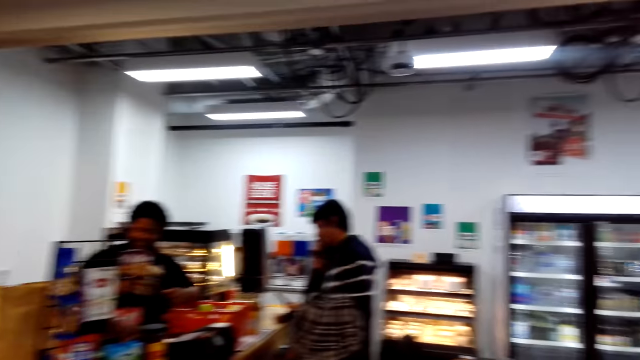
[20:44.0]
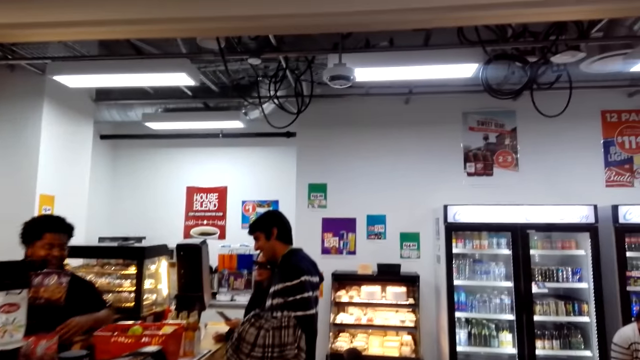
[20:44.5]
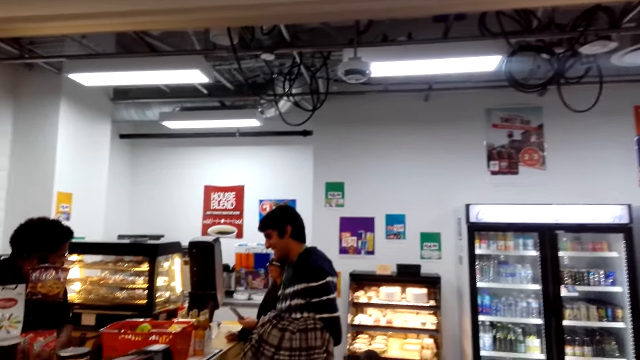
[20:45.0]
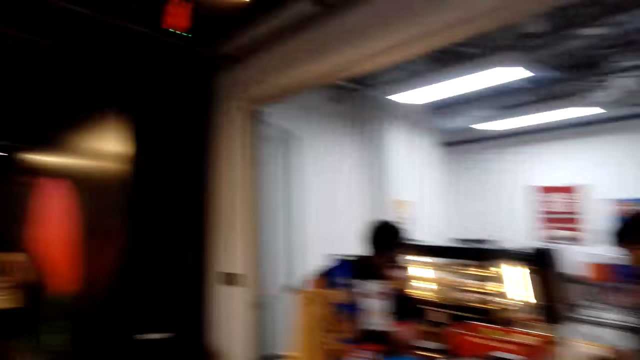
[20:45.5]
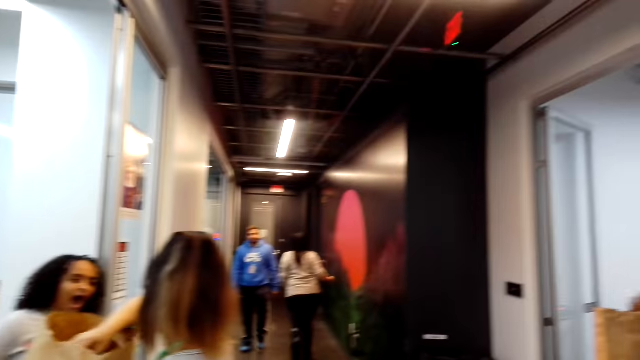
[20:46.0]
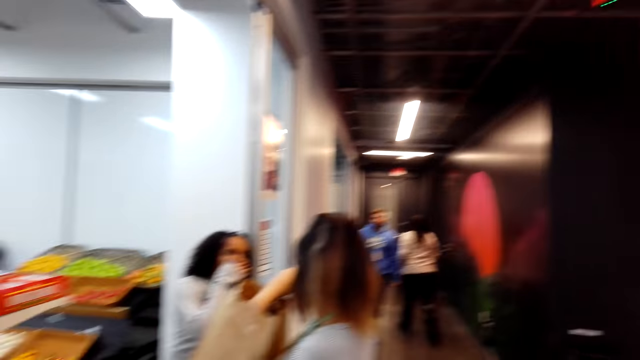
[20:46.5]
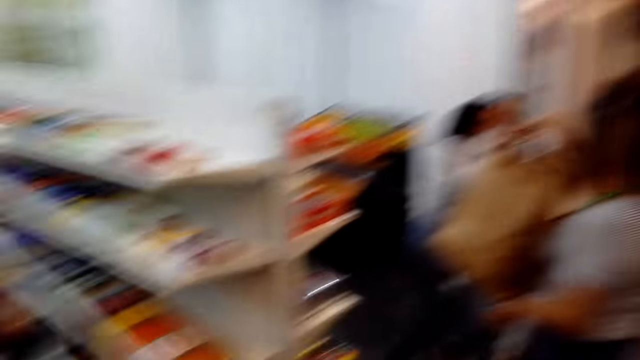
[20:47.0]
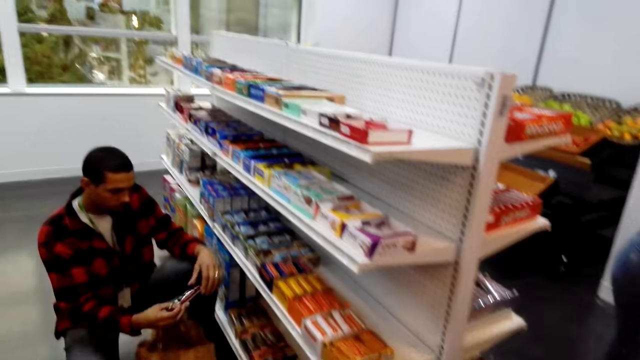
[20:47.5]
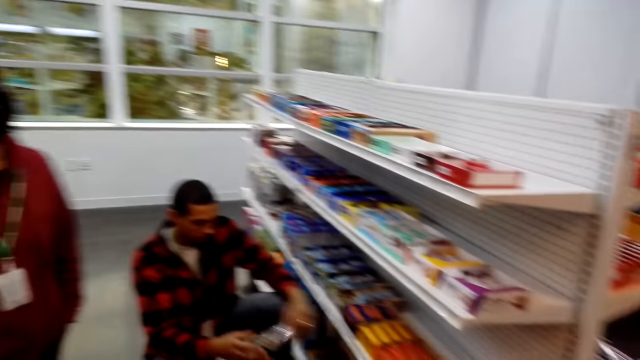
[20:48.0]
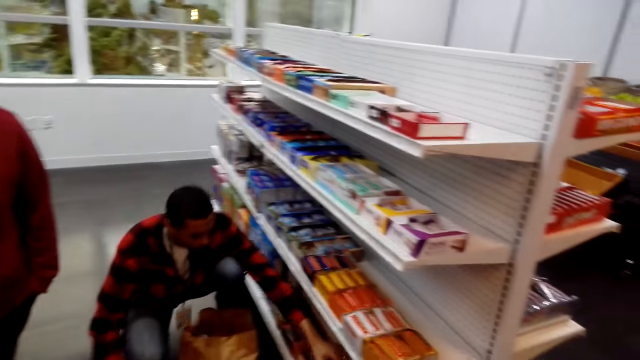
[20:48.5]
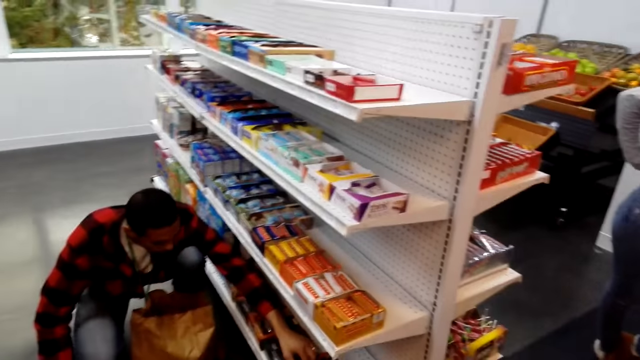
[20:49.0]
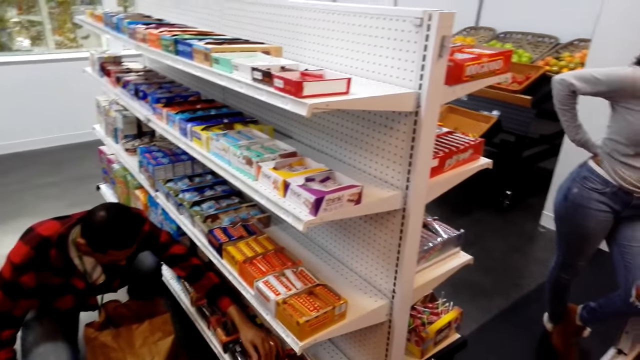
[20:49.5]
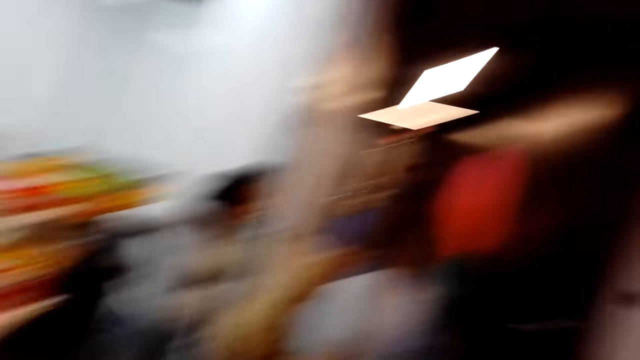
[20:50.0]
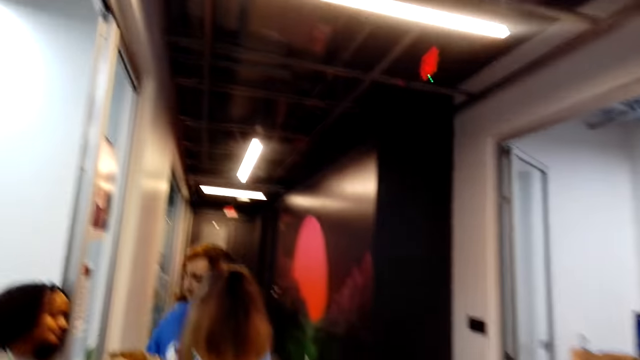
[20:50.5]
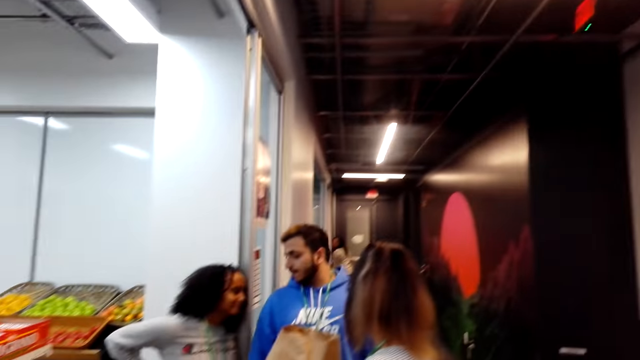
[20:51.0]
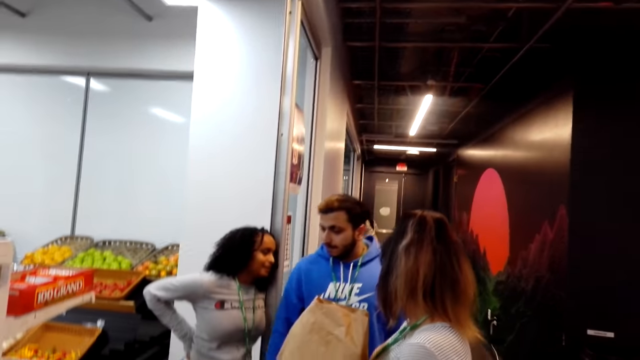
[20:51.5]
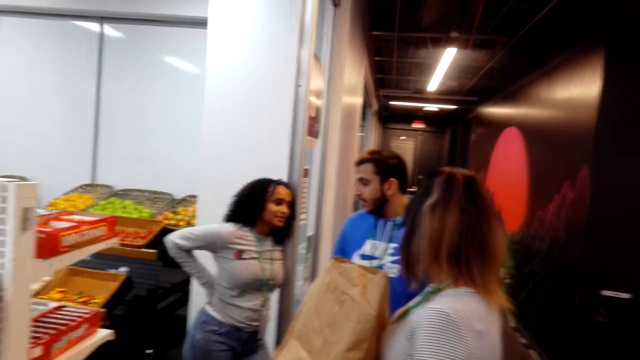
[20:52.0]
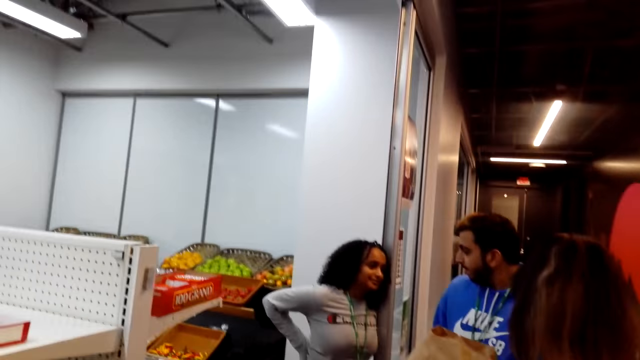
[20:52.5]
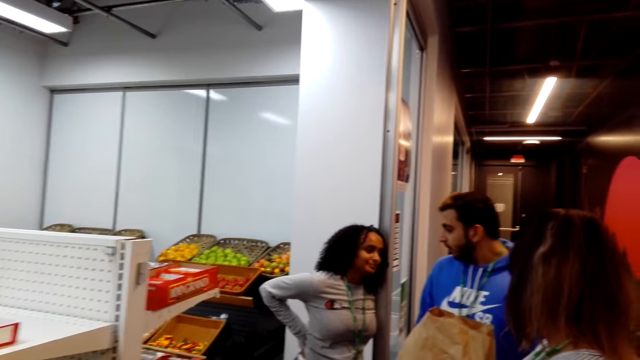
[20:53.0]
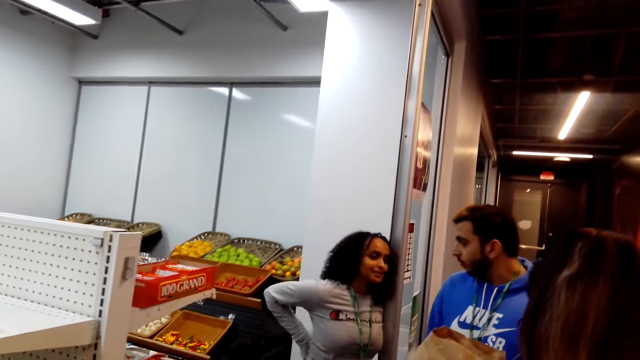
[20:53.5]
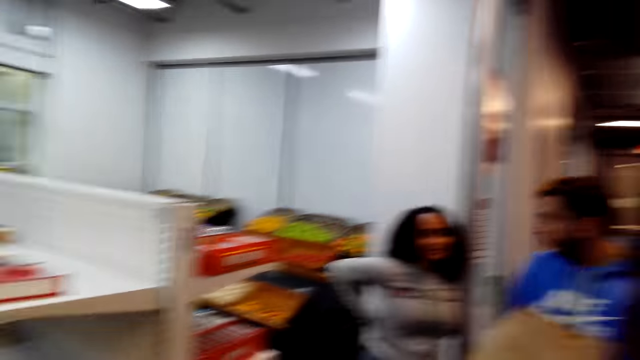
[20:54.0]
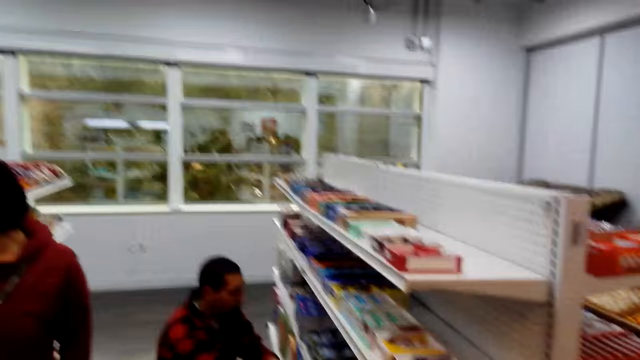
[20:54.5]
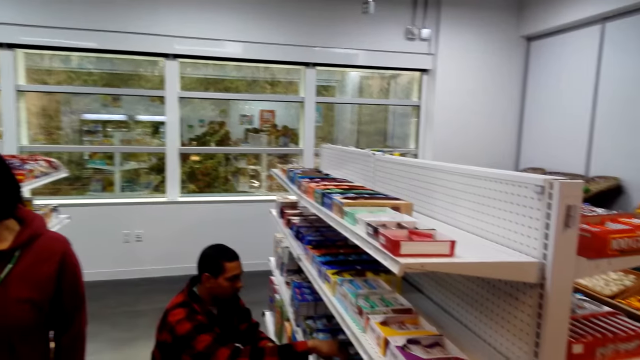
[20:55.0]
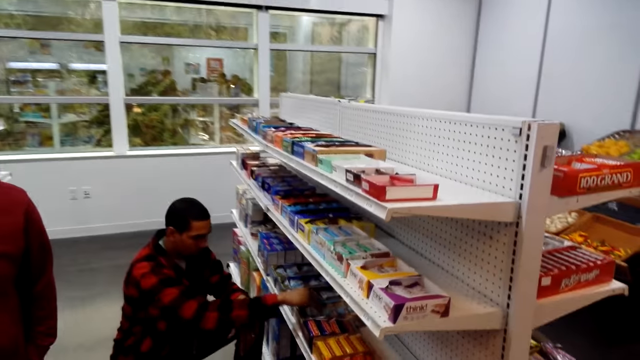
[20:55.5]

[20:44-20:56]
A person interacts with another person. A third person walks in the room. A fourth person covers her mouth. The third person interacts with the fourth person.

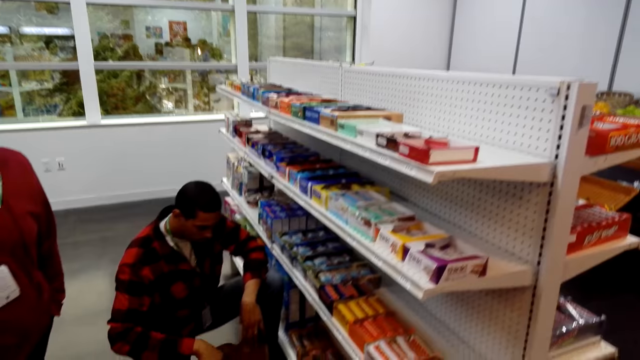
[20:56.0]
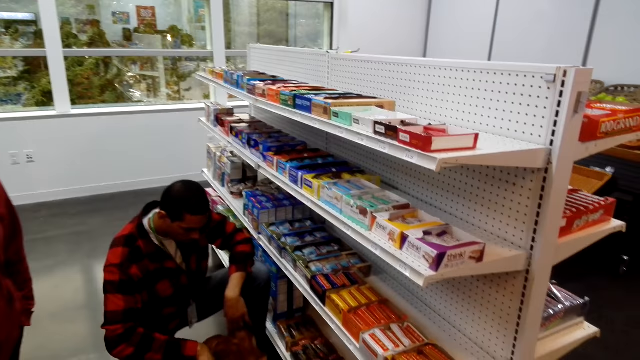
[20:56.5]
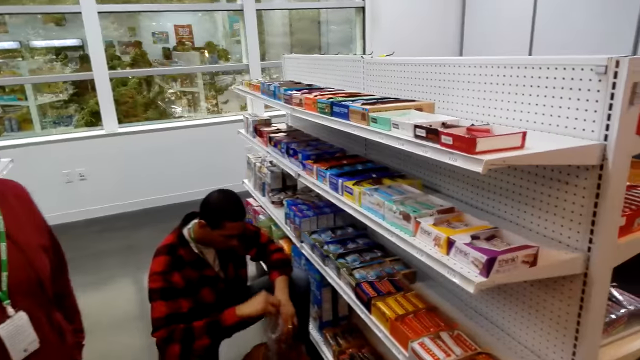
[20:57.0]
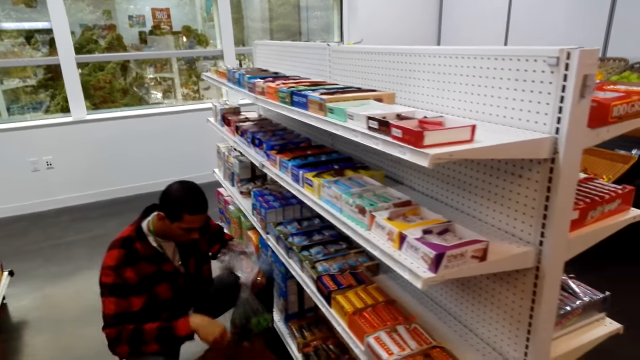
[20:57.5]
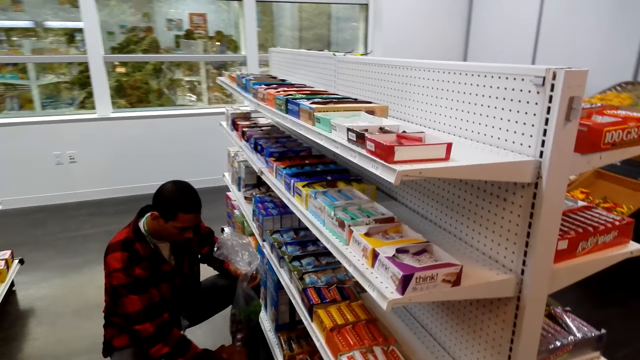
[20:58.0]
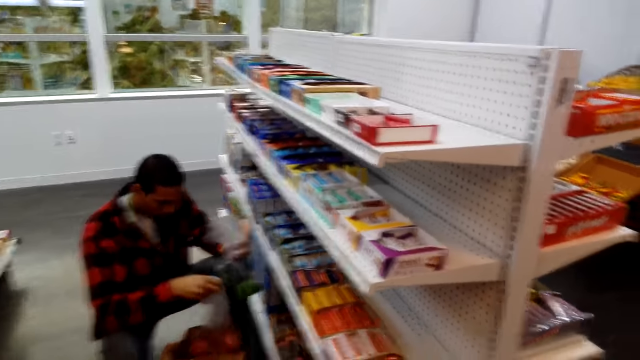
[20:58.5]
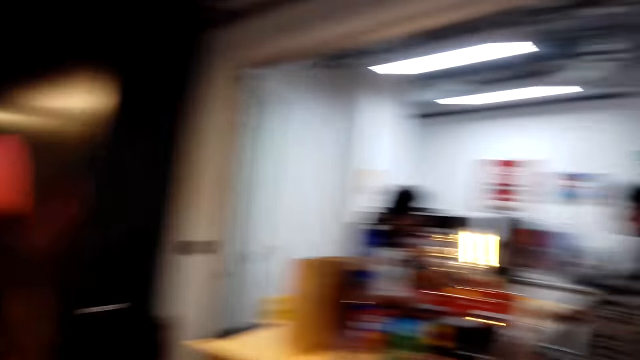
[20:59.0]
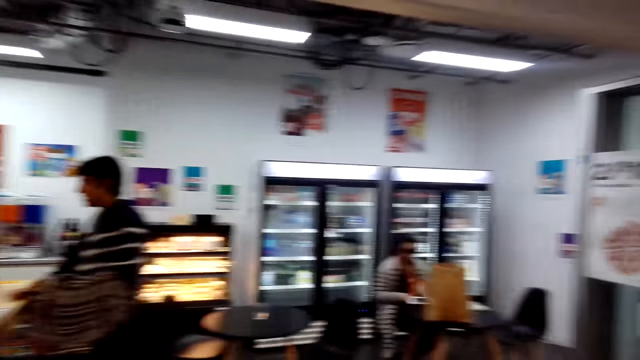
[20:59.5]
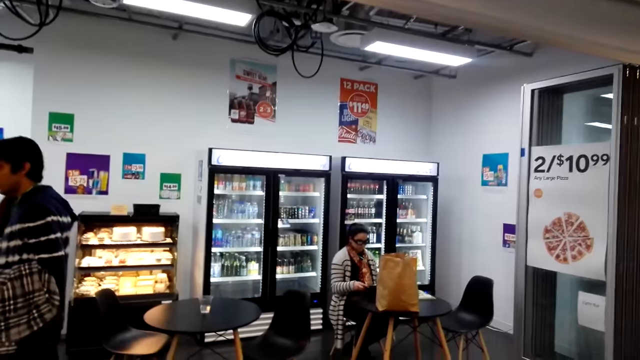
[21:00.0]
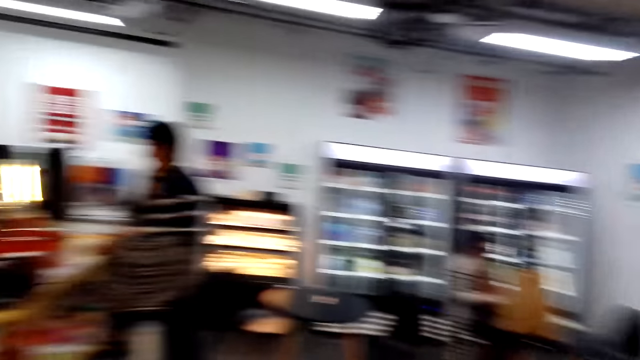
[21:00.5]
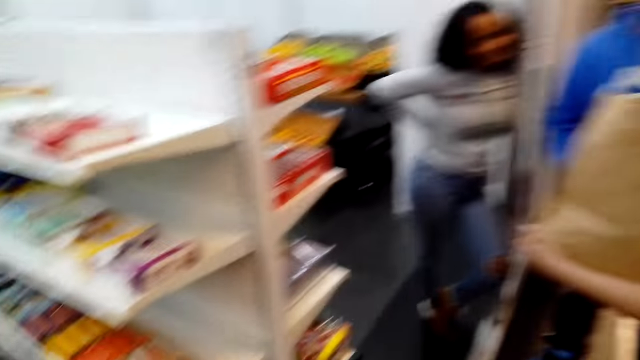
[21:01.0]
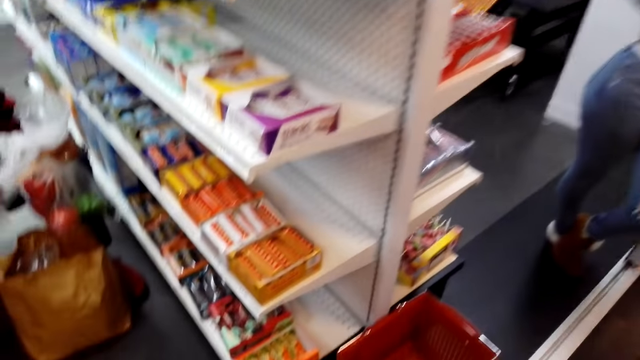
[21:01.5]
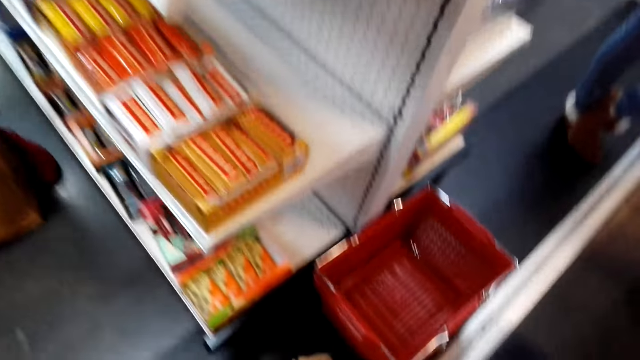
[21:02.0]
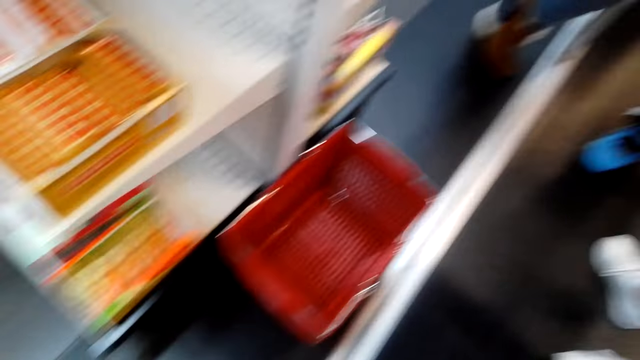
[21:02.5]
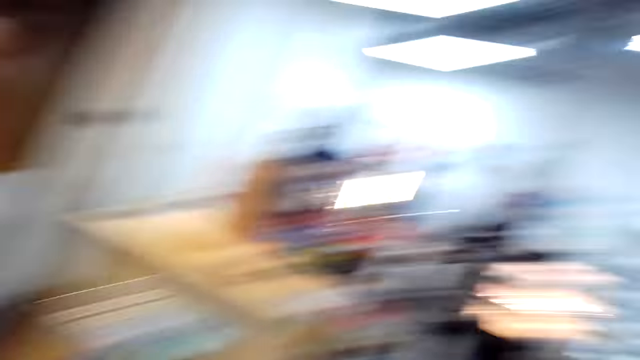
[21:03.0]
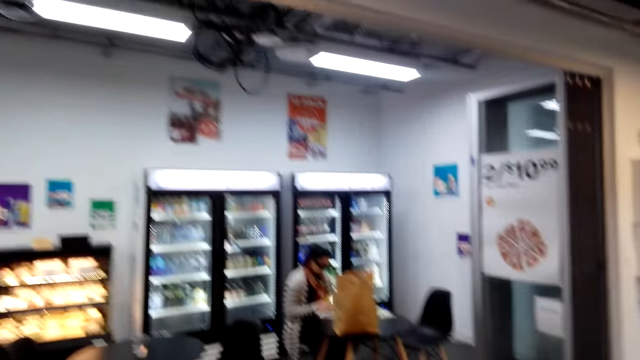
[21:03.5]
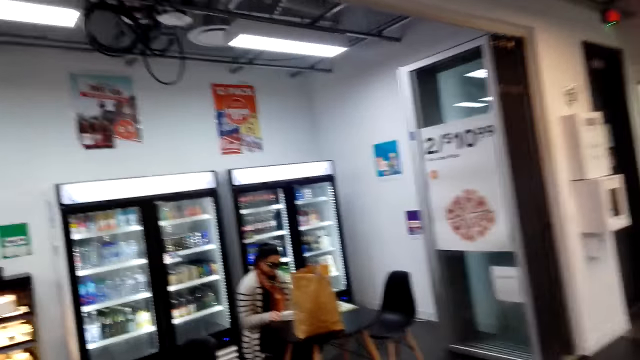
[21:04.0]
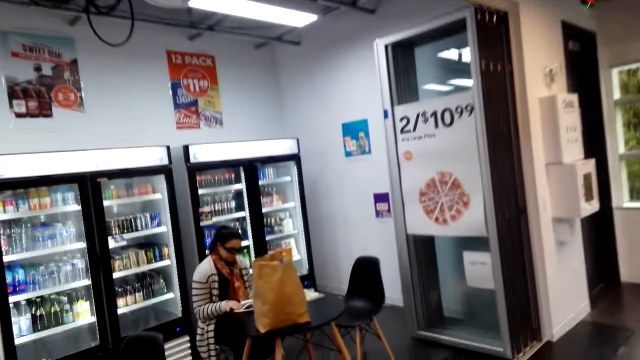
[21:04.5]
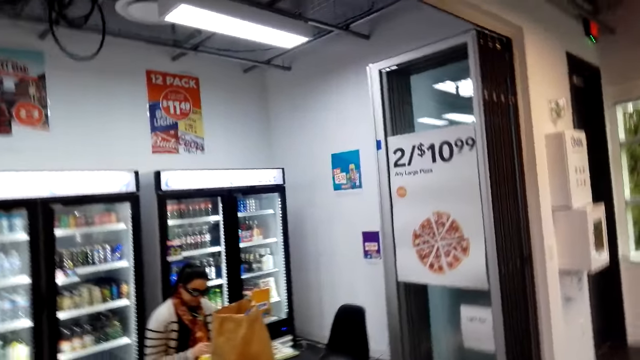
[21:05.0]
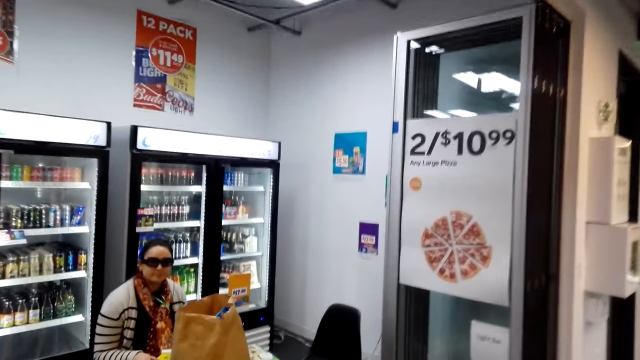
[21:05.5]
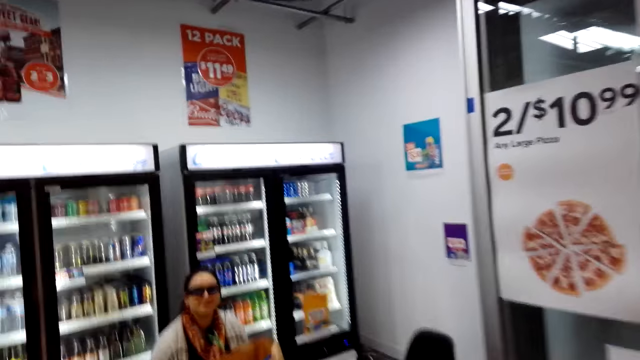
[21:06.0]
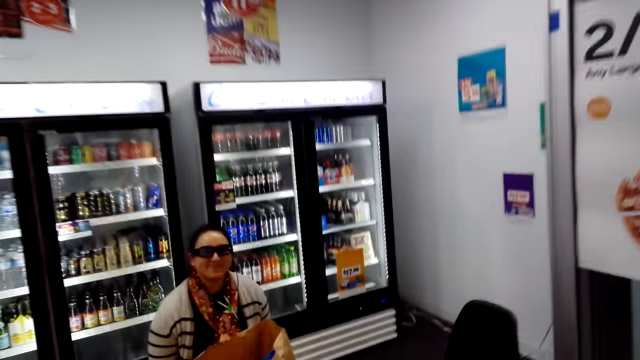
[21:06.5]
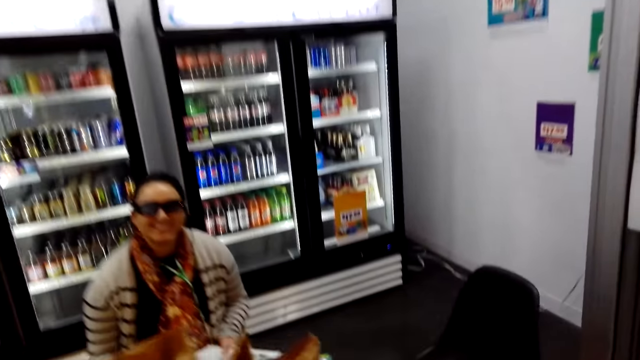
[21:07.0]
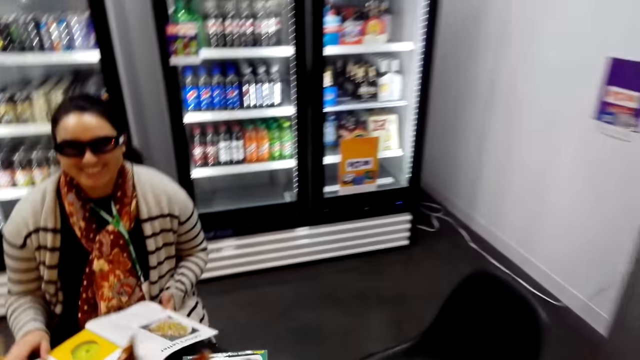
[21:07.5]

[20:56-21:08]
A person holds a plastic bag. Another person puts a magazine on the table. A third person holds her waist. The second person interacts with the camera wearer.
